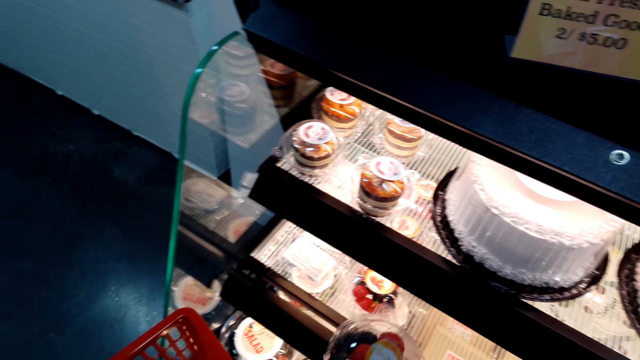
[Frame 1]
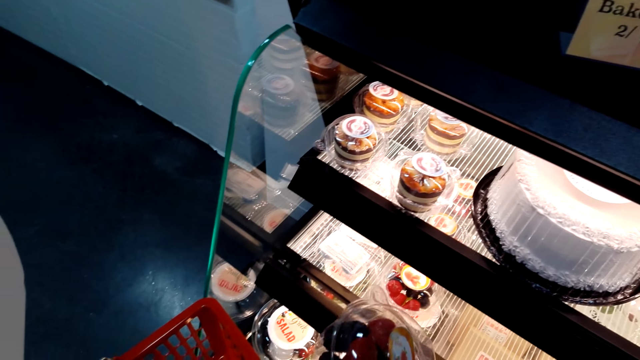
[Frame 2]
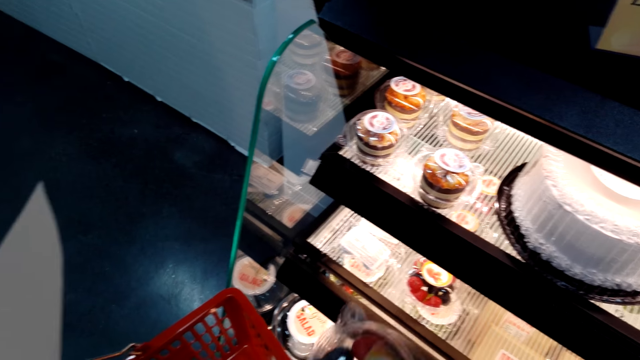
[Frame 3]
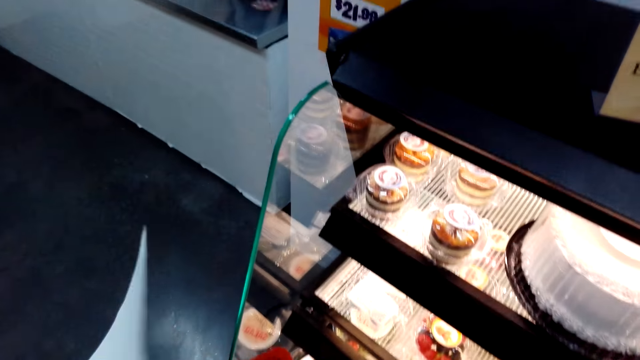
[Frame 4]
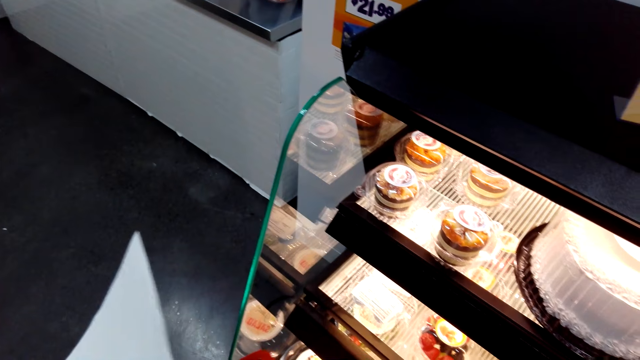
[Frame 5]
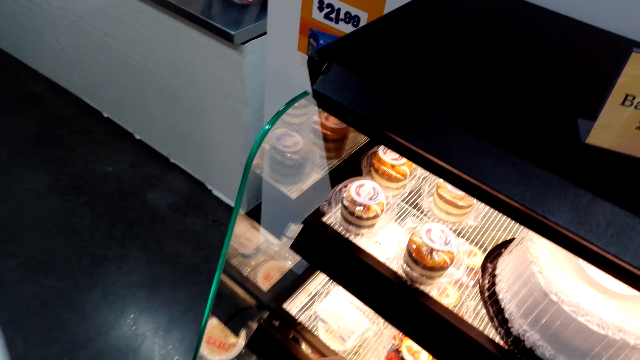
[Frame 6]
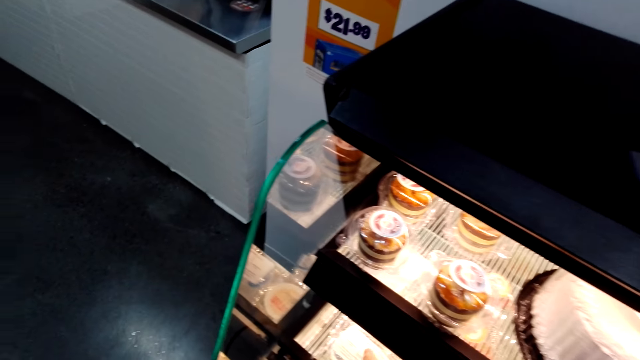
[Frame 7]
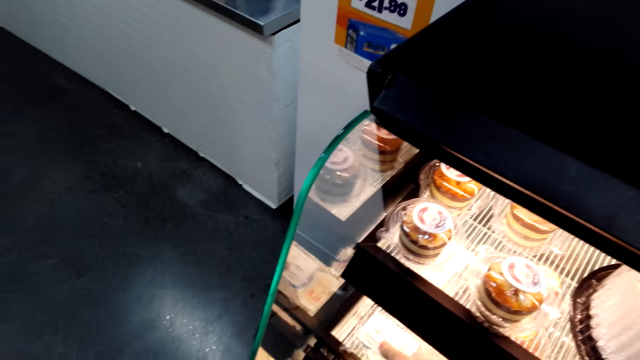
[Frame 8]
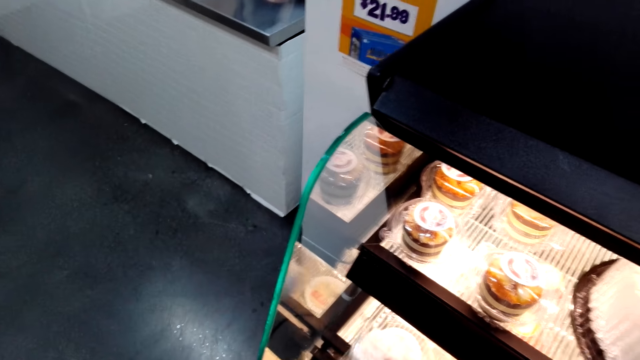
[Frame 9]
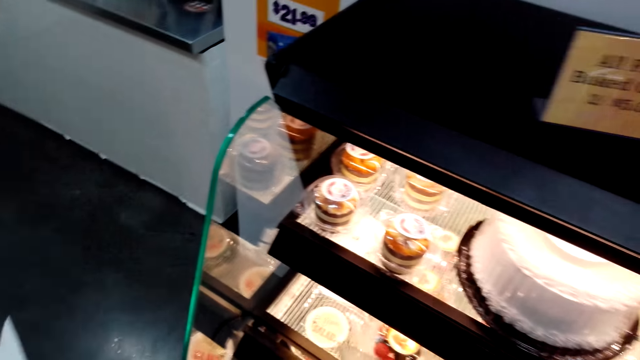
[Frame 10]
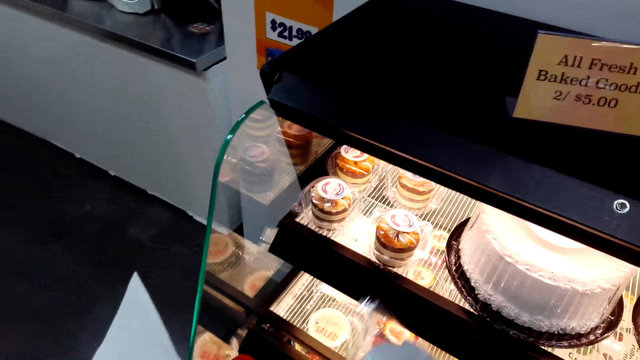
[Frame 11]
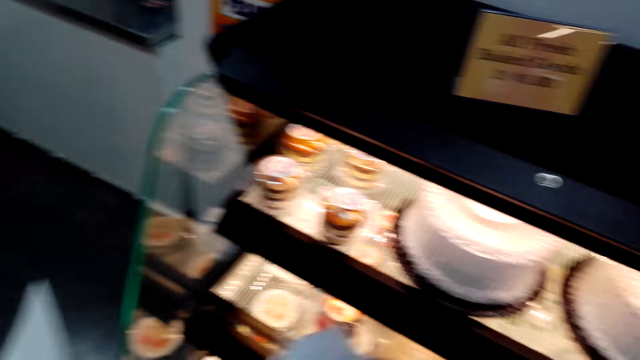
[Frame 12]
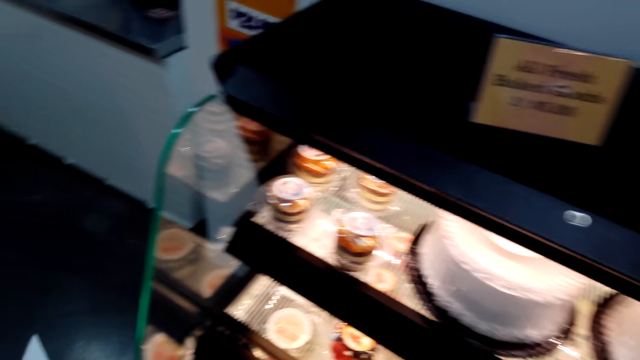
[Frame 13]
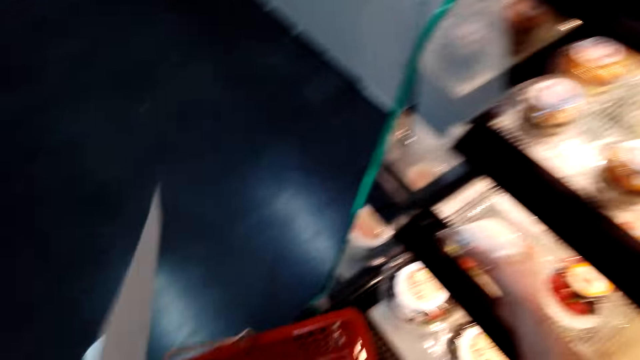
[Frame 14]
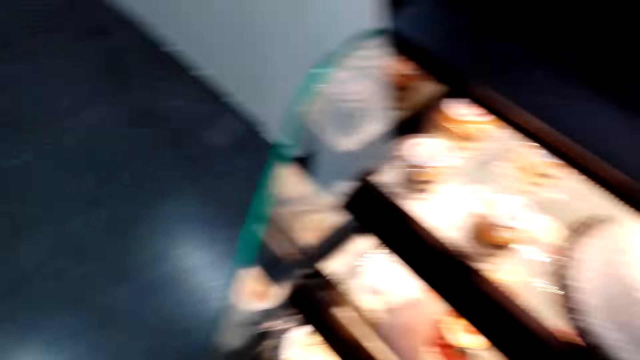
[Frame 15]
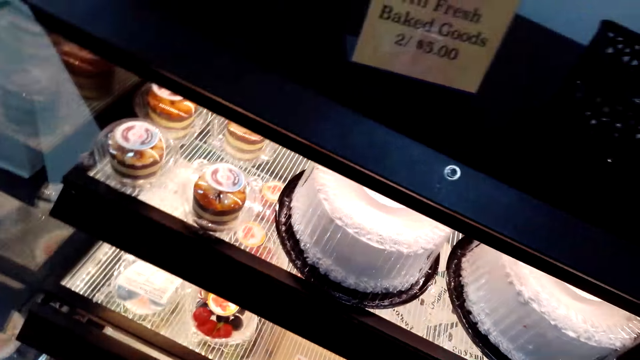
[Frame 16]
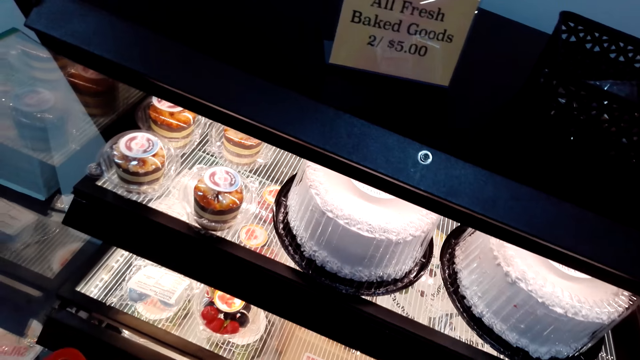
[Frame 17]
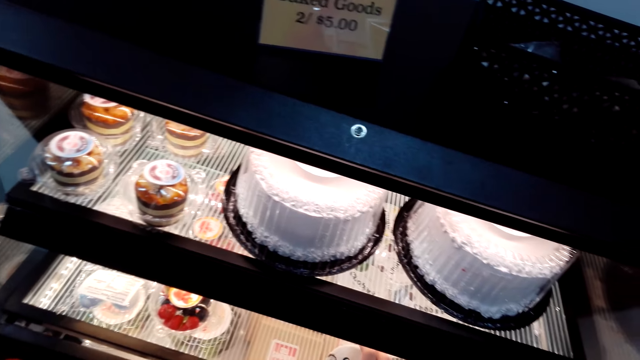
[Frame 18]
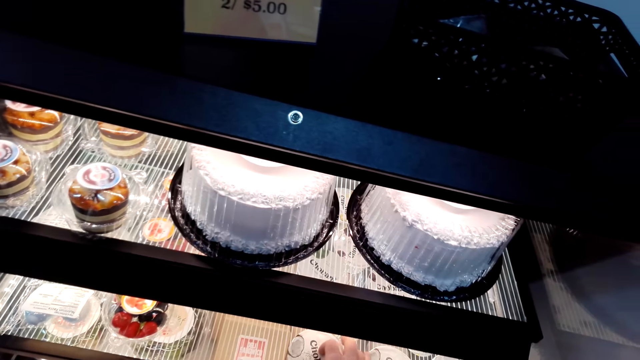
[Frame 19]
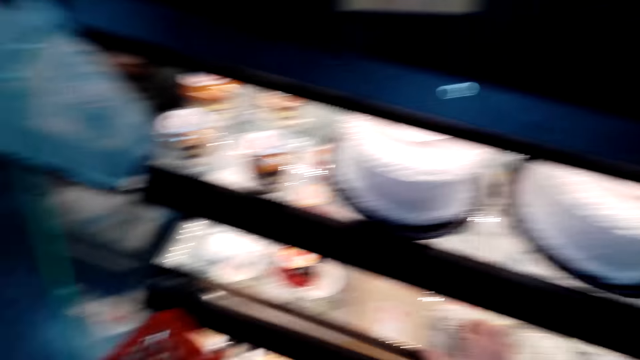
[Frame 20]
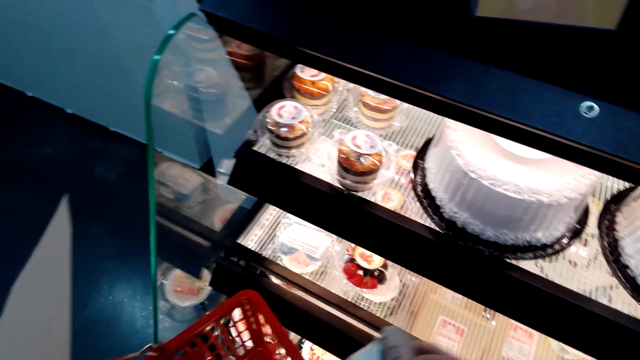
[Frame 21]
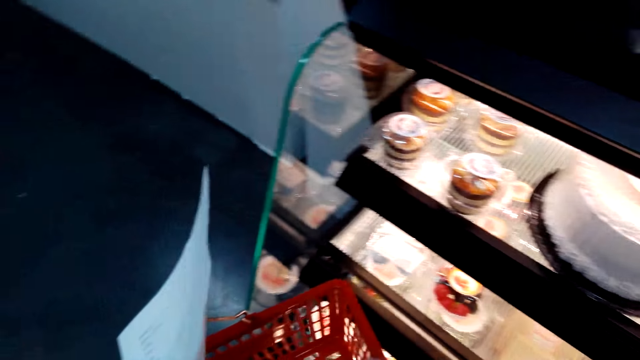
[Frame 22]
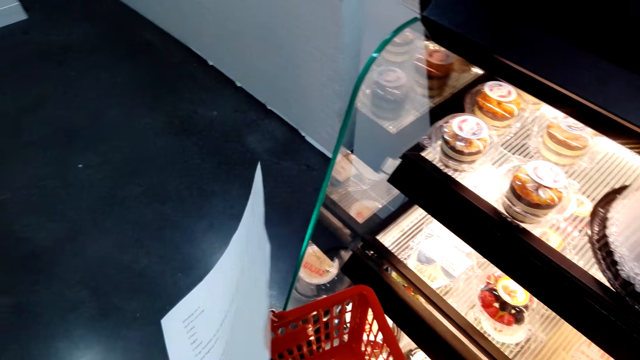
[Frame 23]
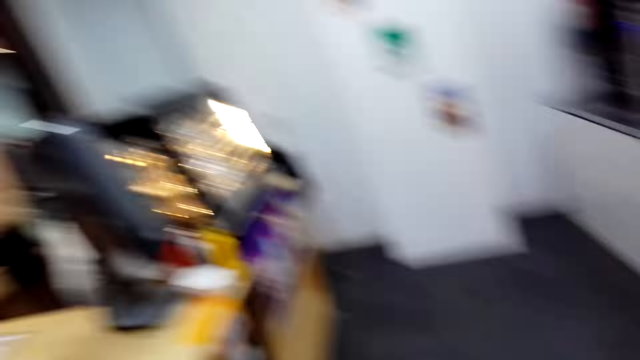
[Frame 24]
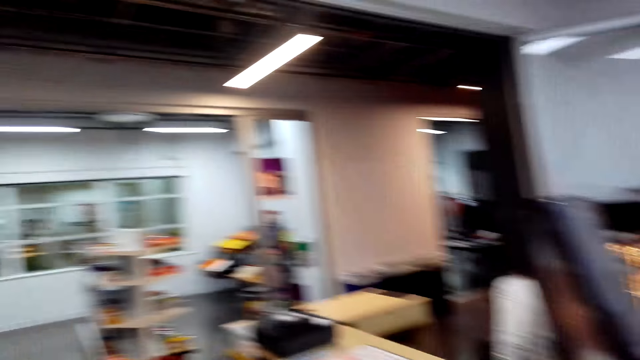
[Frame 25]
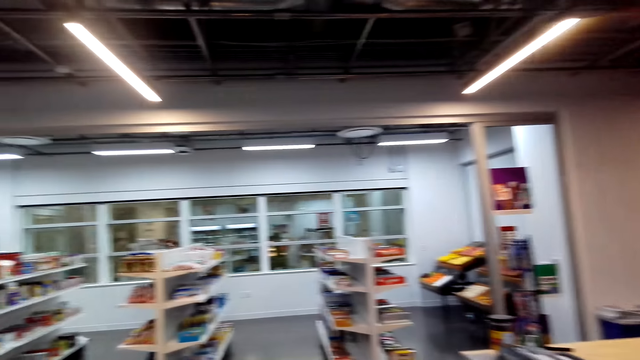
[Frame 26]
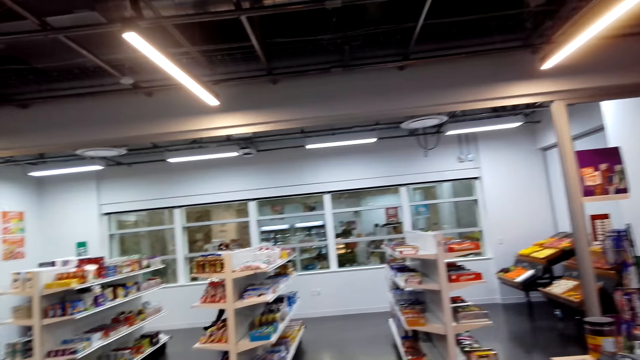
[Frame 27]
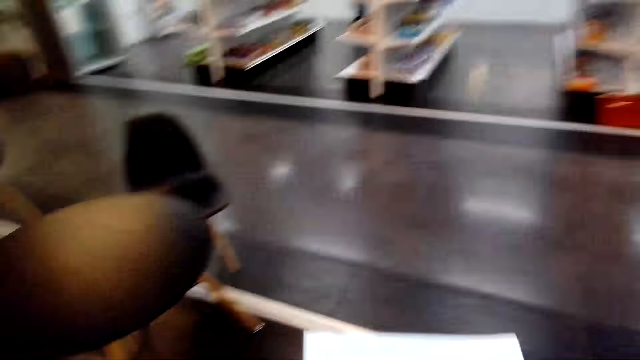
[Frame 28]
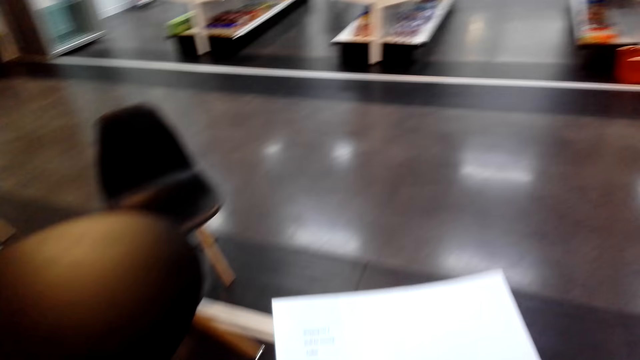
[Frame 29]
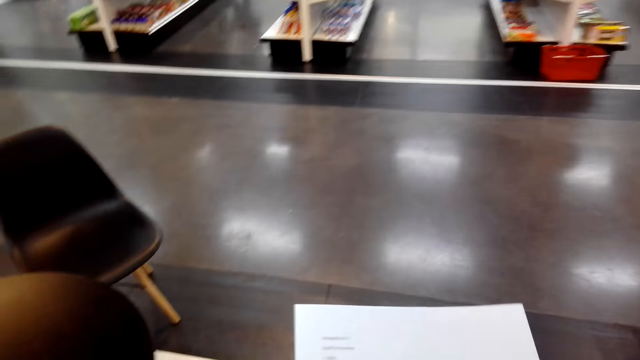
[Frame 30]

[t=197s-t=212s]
The camera wearer grabs some berries. They hold the shopping basket and the printed paper. They hold them again. They put the berries inside the shopping basket. They grab a dessert. They look at the dessert. They put the dessert back on the chiller display. They hold the shopping basket and the printed paper. They gaze at the desserts in the chiller display. They grab another dessert. They drop the dessert inside the shopping basket. They hold the shopping basket and the printed paper. They turn around. They walk towards the supermarket and look at the printed paper.

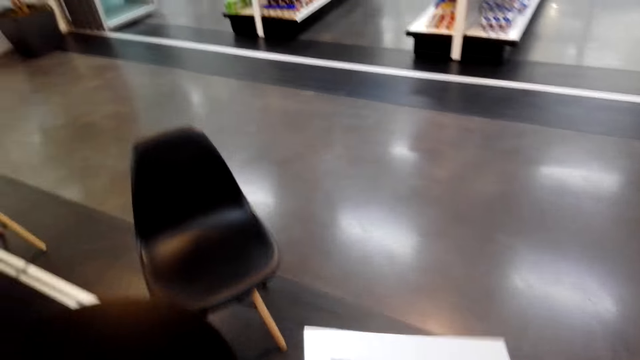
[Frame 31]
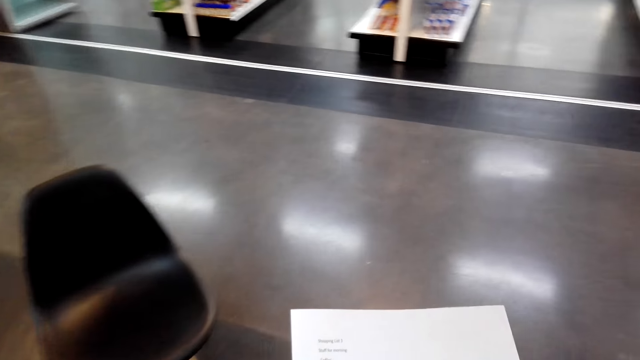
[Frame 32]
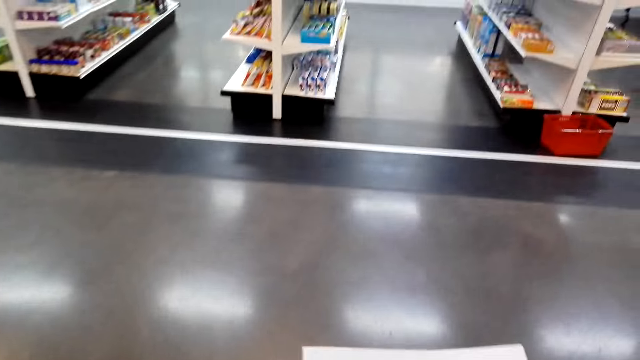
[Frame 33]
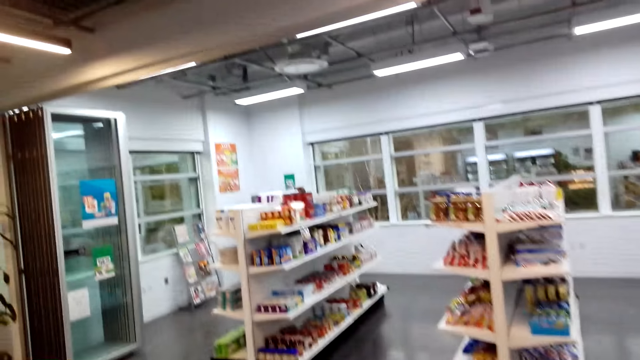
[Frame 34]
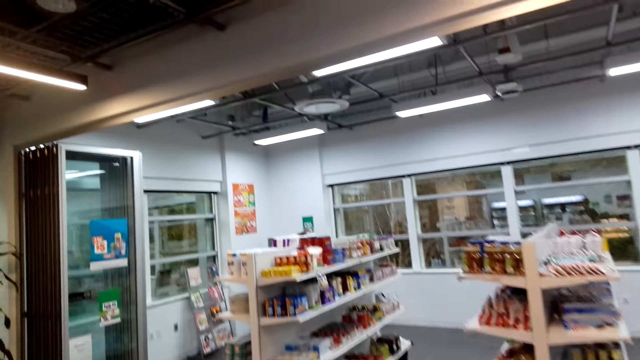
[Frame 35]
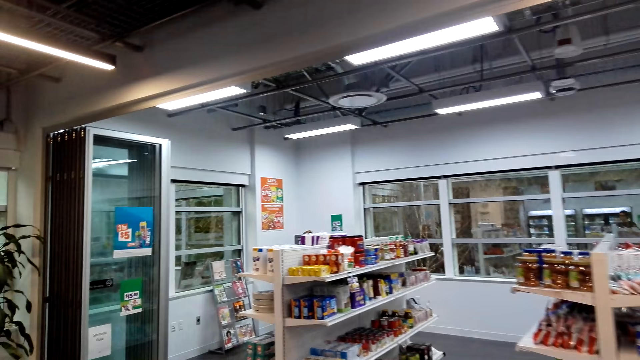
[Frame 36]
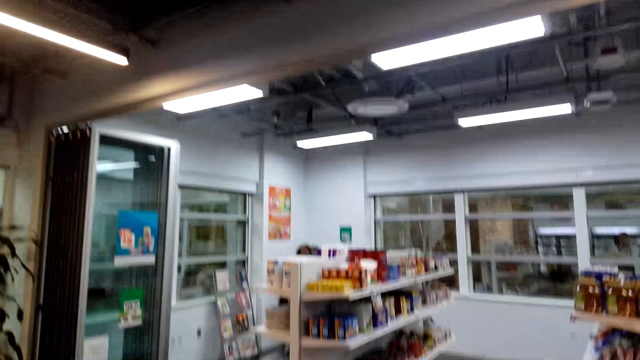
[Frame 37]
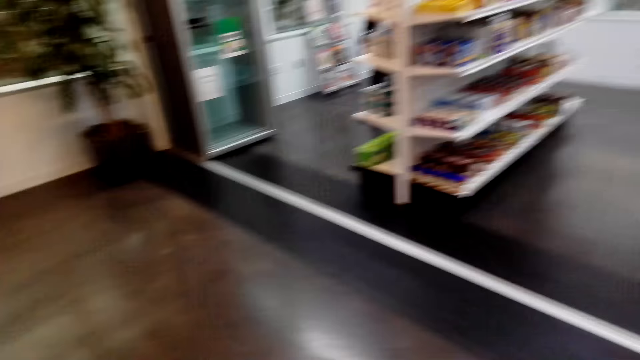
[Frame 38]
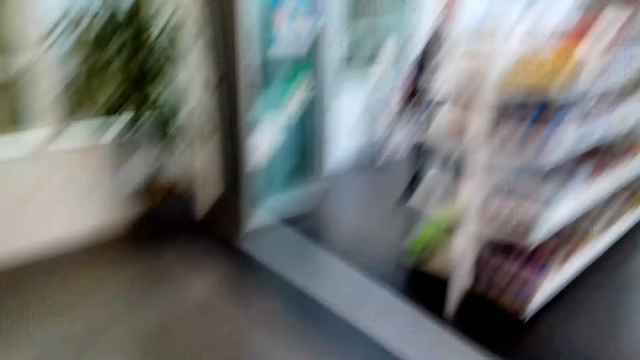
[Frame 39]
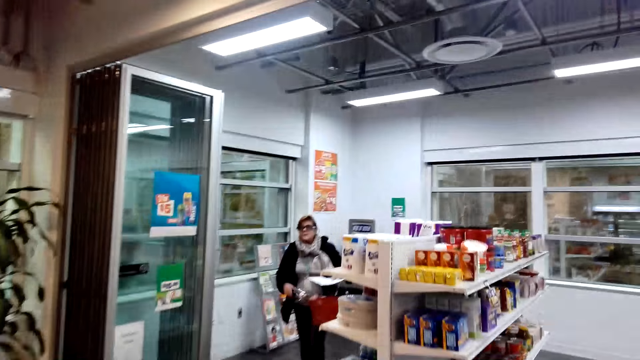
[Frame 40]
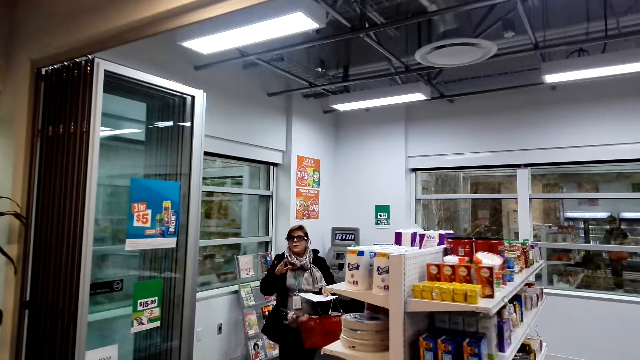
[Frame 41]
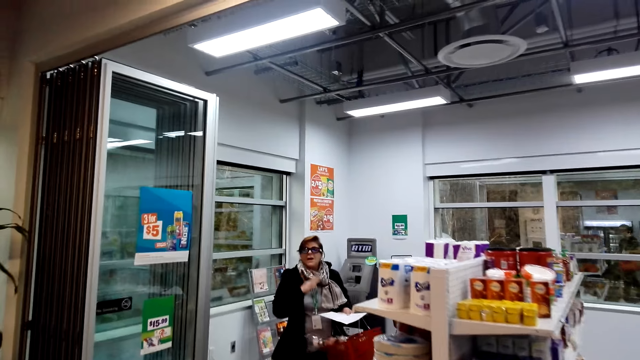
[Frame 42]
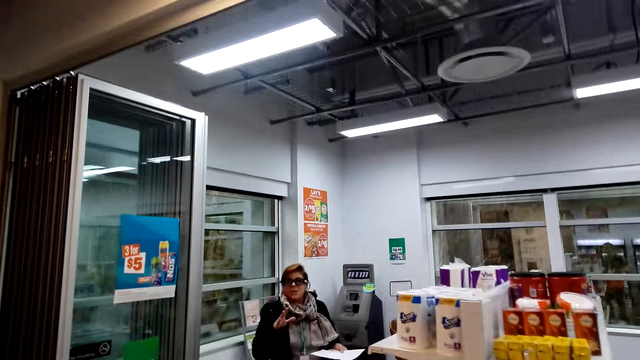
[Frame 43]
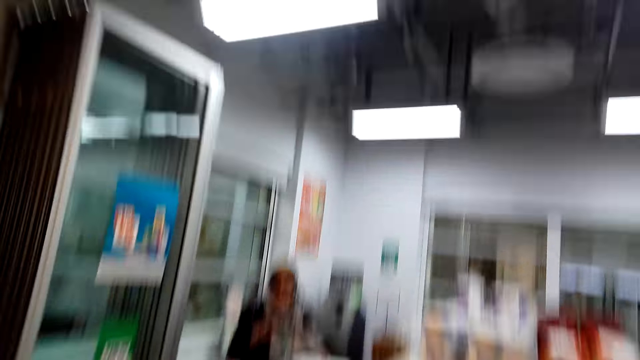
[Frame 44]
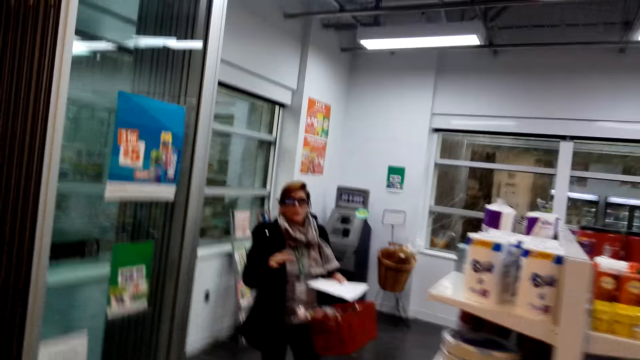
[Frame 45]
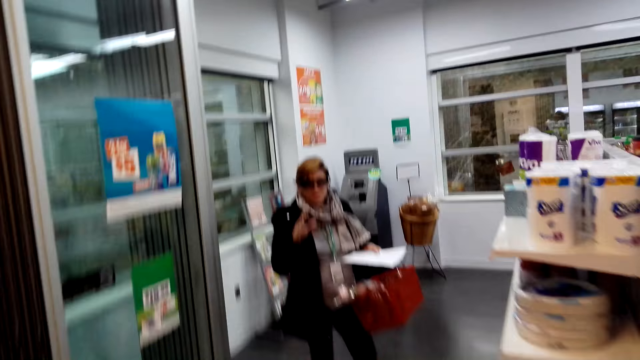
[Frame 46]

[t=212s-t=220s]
The camera wearer holds the printed paper and walks towards a woman. The woman dialogues with the camera wearer. The camera wearer walks to the snack shelves. The woman dialogues with the camera wearer again and holds a shopping basket and a printed paper. The camera wearer walks towards the woman again.
